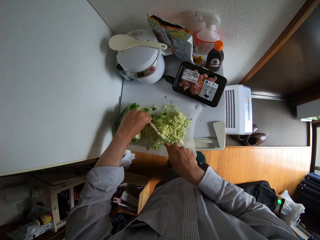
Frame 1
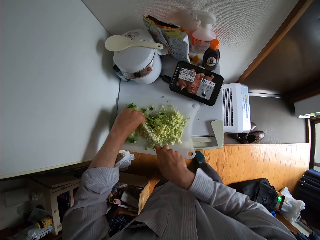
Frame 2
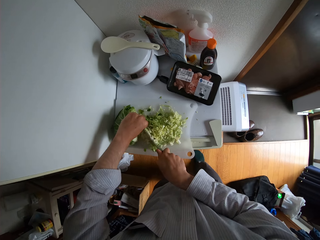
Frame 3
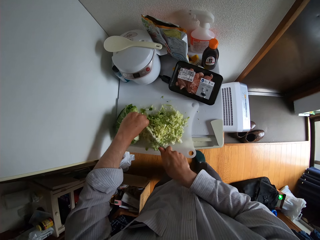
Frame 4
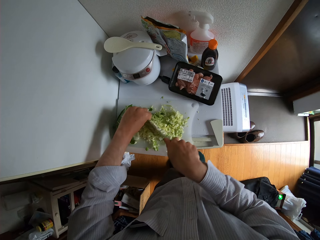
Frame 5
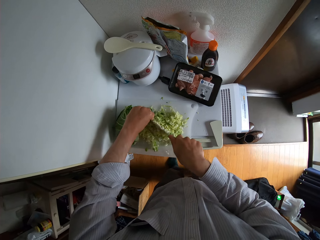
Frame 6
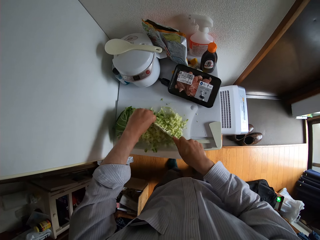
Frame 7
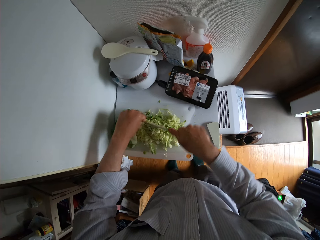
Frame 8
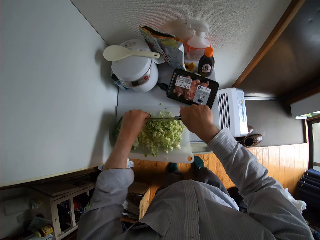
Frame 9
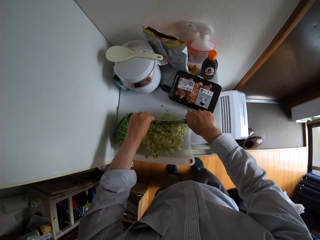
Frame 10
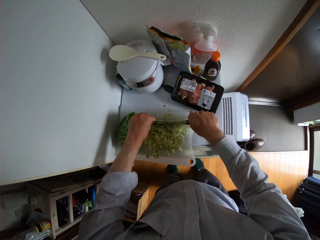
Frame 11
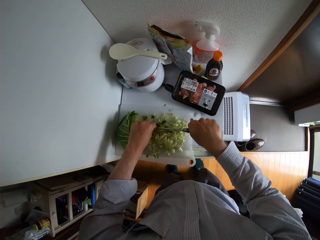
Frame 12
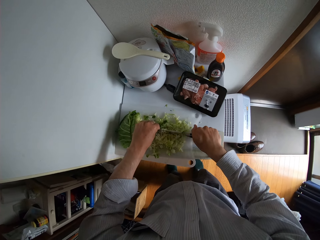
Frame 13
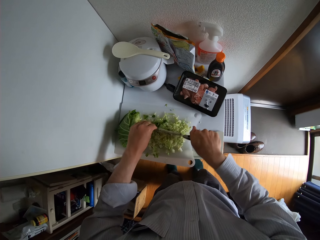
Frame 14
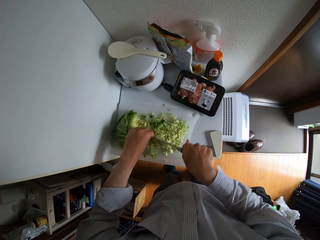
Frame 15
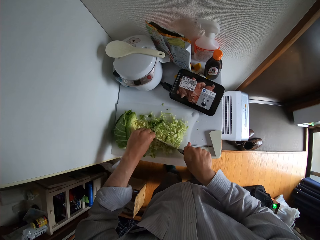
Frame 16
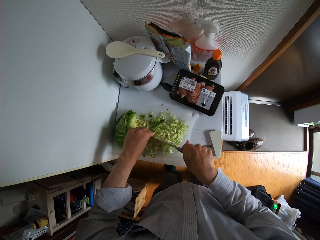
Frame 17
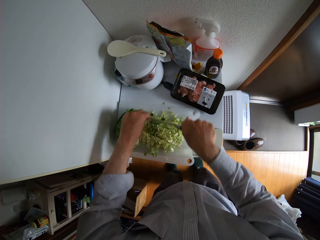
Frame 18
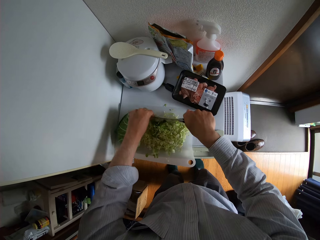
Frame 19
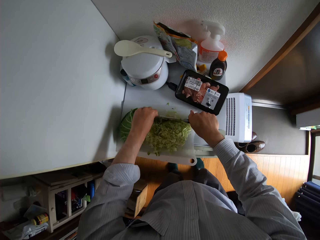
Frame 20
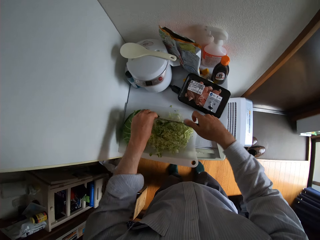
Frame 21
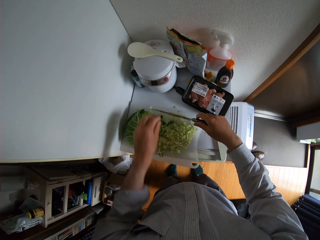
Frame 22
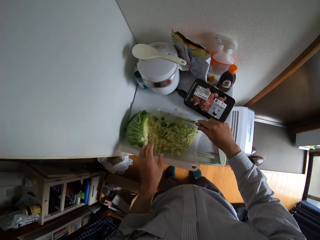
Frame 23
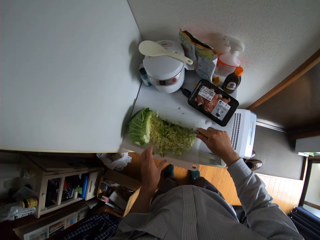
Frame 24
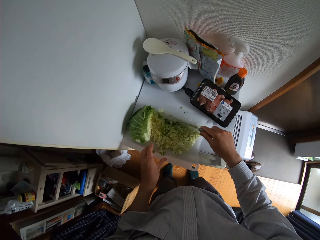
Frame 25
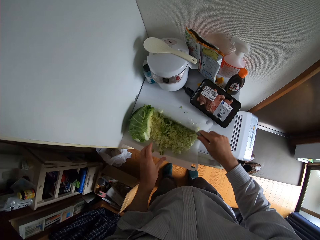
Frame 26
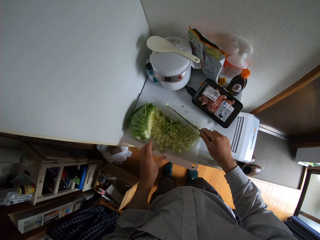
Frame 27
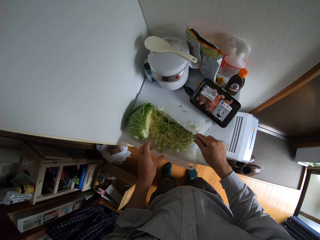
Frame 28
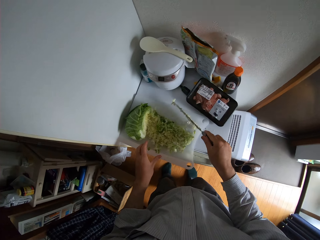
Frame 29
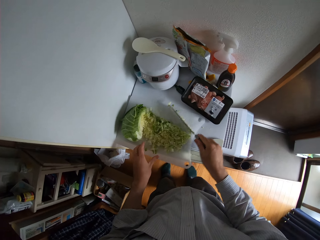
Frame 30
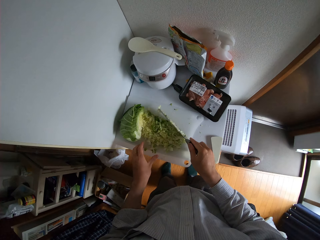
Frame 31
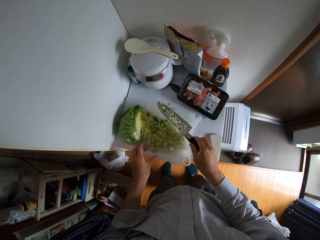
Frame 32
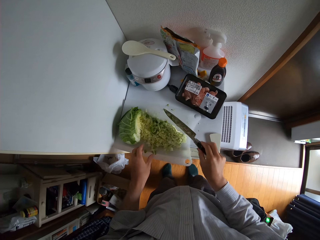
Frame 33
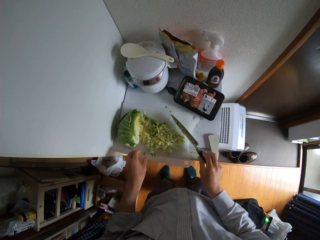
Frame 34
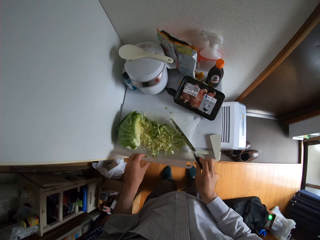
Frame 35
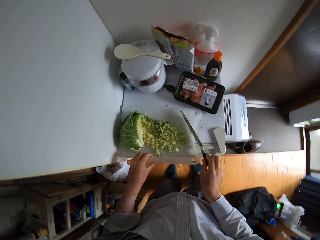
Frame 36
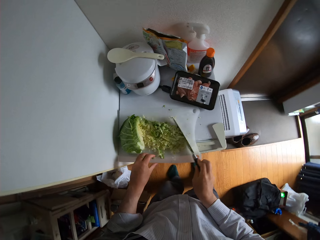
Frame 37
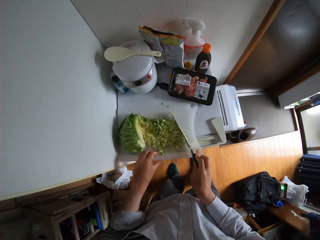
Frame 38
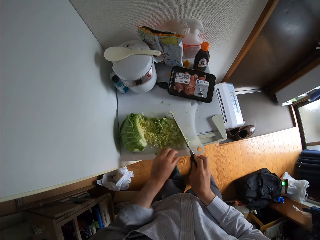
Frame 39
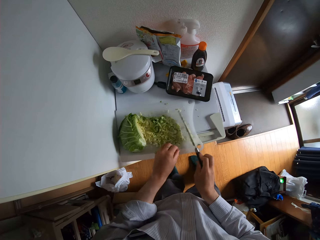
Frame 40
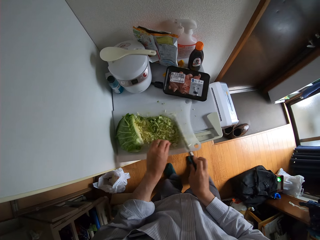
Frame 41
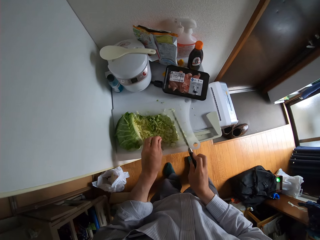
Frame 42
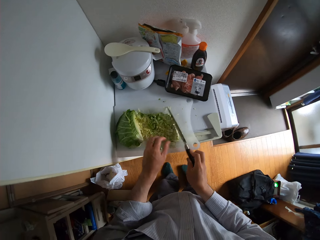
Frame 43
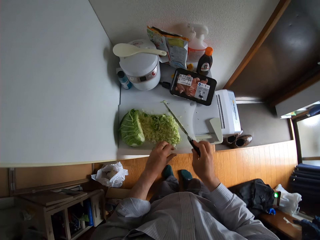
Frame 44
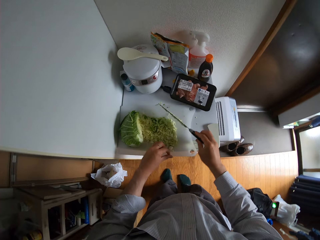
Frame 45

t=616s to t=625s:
The camera wearer gathers the cabbage together.

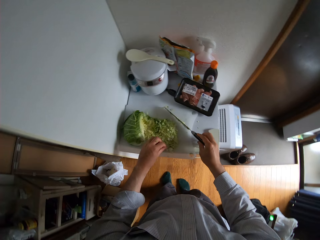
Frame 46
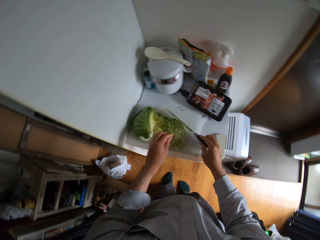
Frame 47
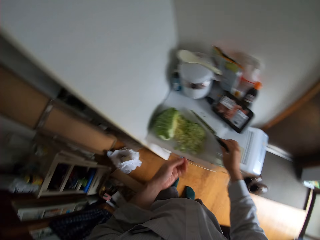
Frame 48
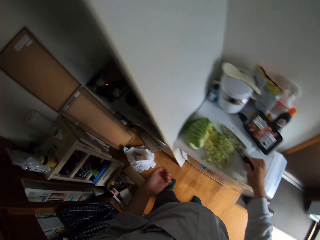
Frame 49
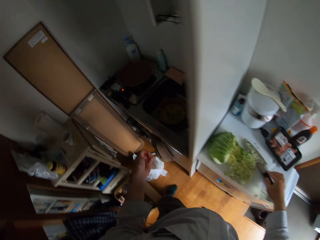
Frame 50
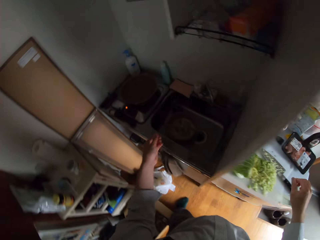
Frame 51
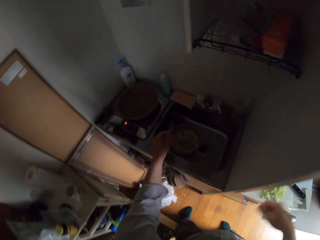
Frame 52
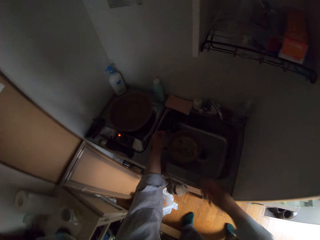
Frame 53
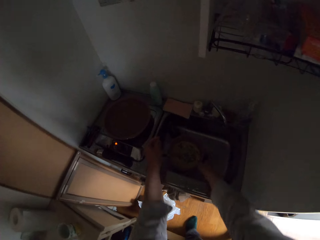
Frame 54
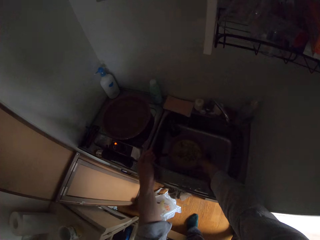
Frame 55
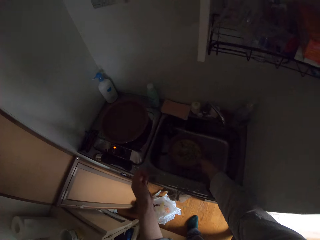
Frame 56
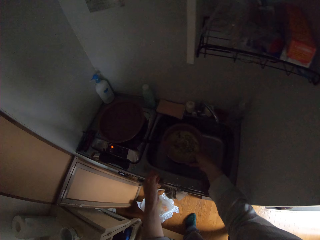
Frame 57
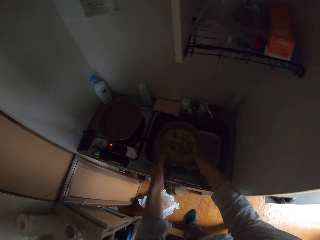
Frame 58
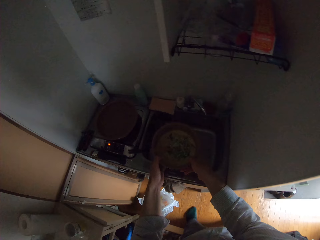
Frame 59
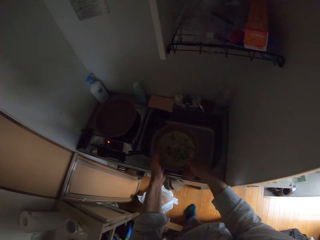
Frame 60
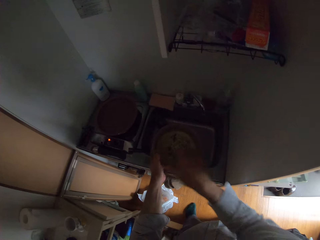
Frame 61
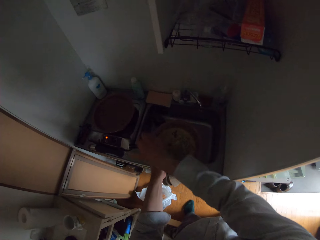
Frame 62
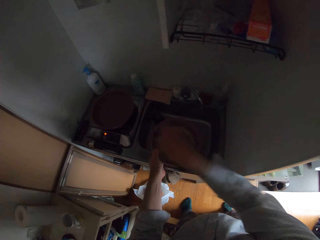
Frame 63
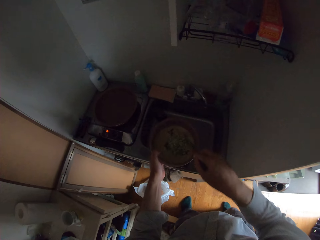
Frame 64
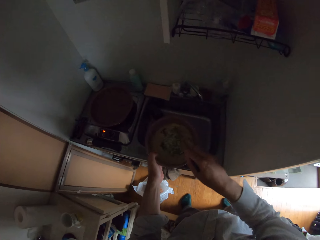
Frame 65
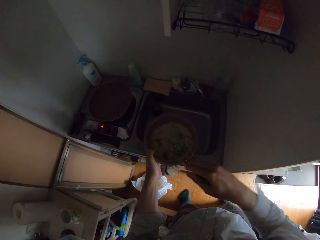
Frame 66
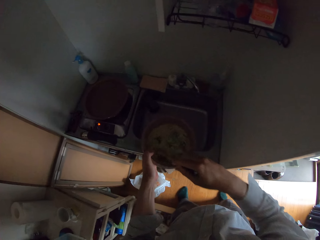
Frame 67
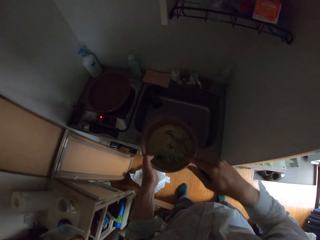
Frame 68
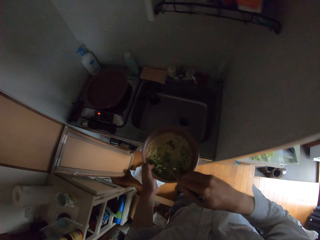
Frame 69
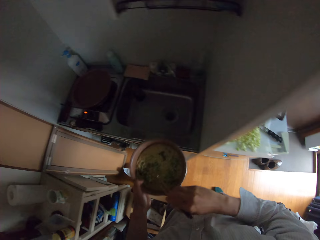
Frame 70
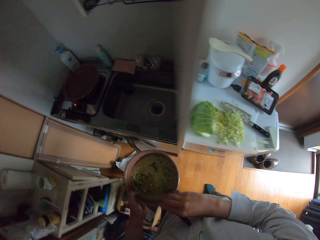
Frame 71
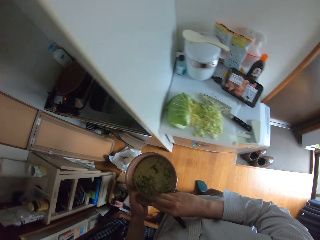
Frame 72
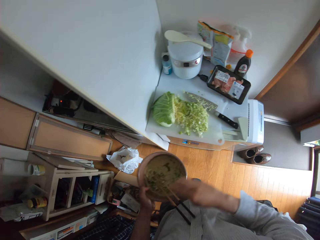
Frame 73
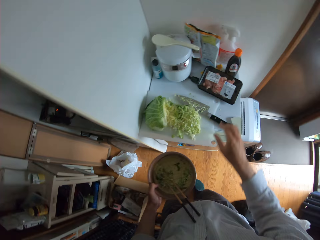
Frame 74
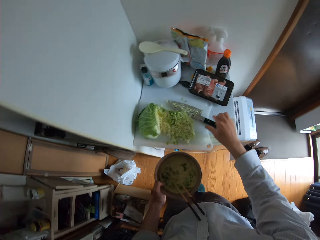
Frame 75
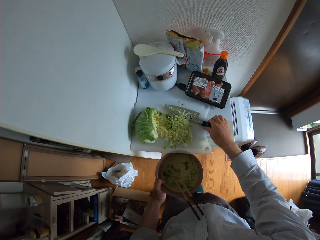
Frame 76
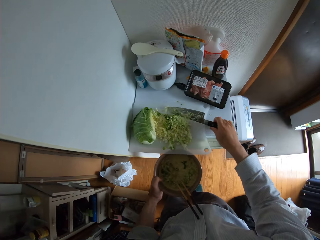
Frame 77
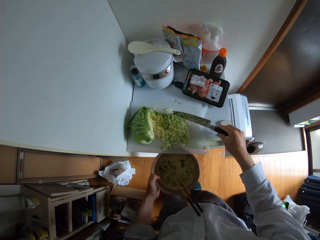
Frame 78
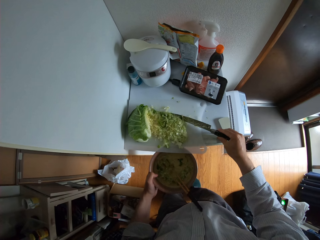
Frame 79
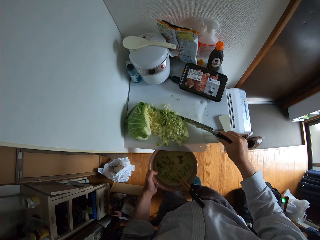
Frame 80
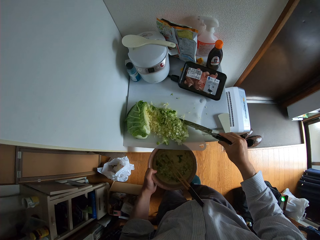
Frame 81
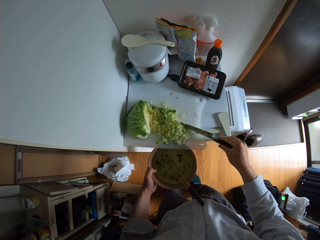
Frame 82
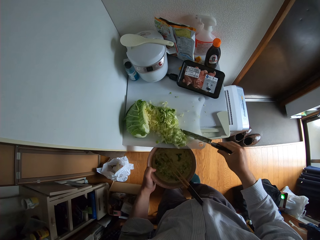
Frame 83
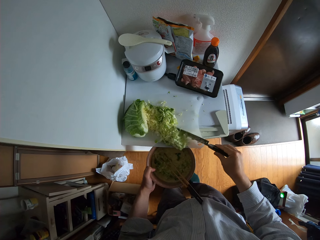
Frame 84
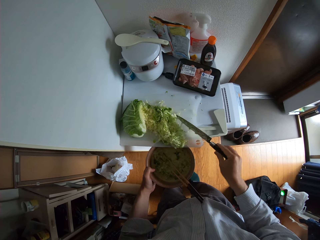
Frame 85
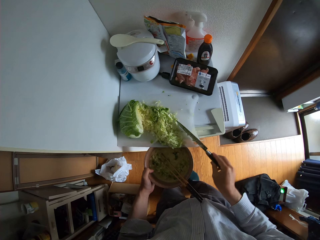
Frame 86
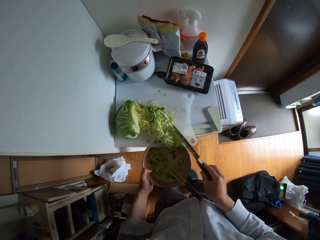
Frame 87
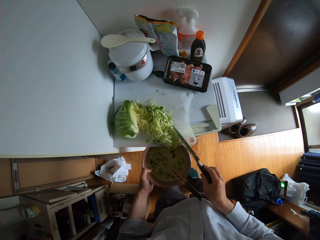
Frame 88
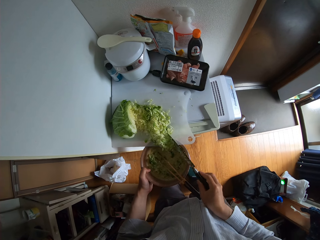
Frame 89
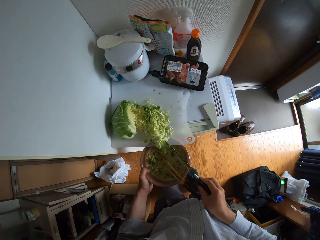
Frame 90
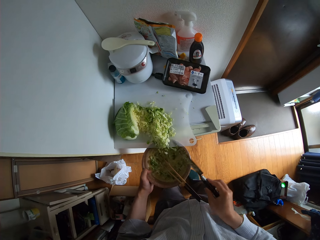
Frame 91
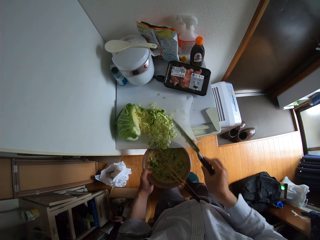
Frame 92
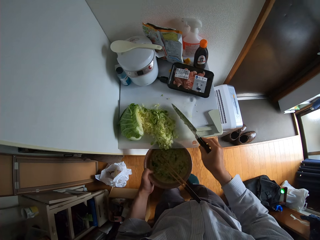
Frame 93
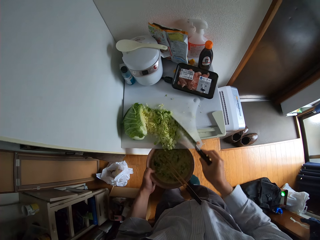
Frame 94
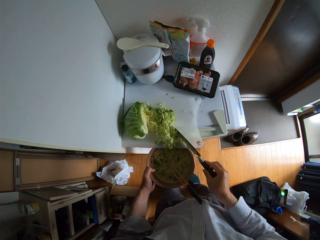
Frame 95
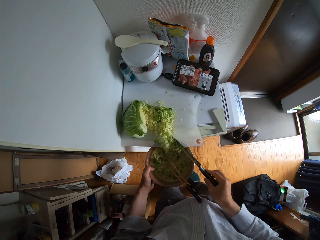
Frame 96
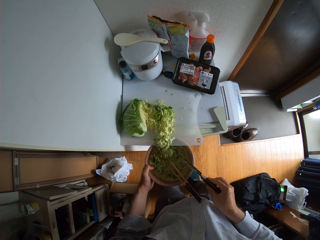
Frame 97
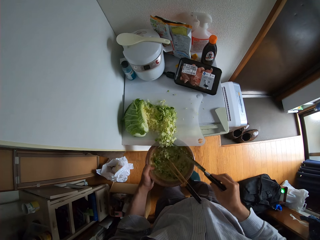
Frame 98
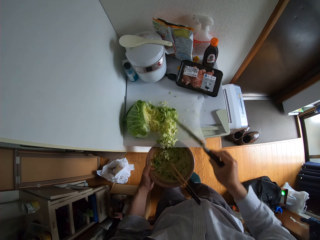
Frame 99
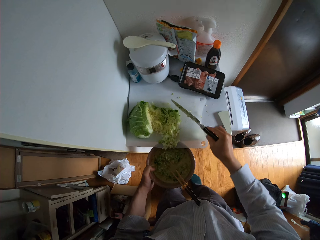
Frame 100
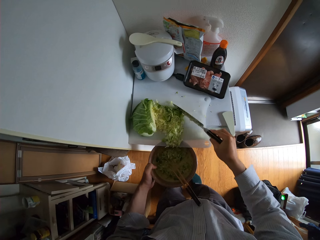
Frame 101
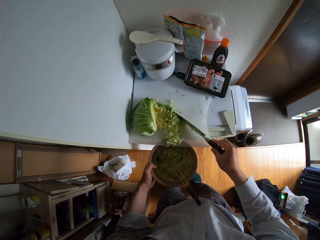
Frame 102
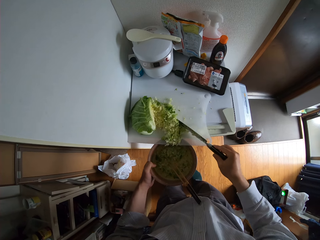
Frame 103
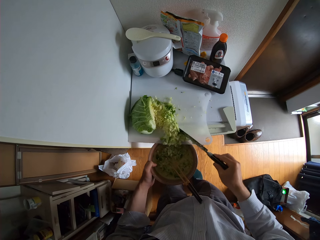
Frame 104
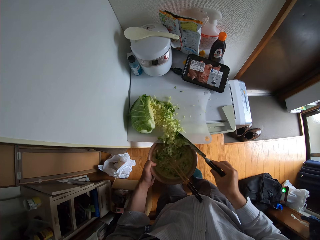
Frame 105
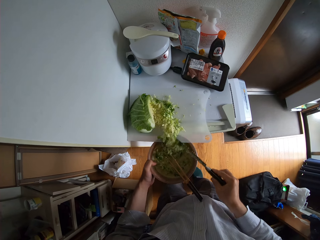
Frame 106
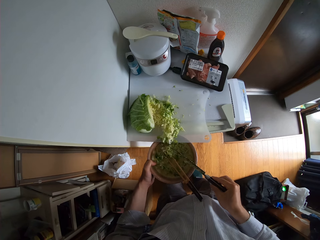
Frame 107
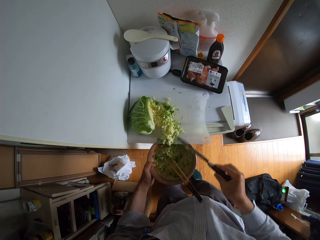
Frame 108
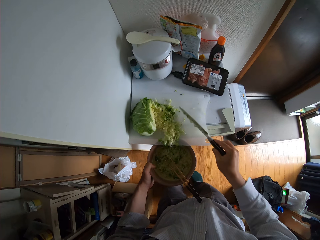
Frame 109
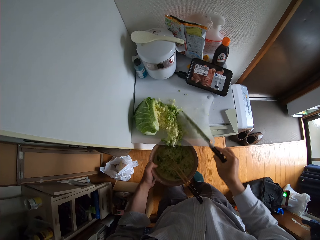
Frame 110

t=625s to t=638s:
The camera wearer places the knife on the chopping board. They pick up a cooking pot with the food from the sink. They stir the food in the cooking pot with the chopstick. They pick up the knife from the chopping board. They pour the cabbage from the board into the cooking pot.
